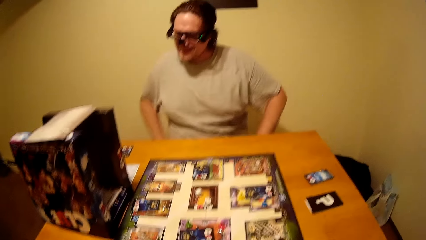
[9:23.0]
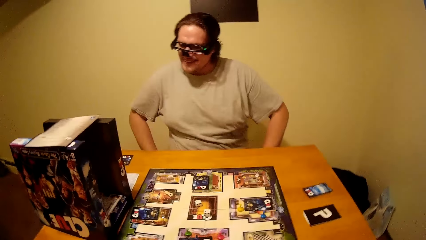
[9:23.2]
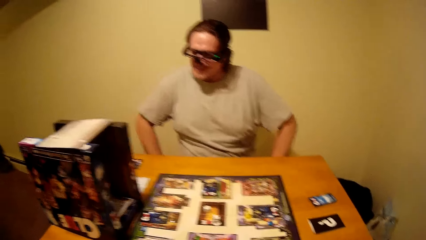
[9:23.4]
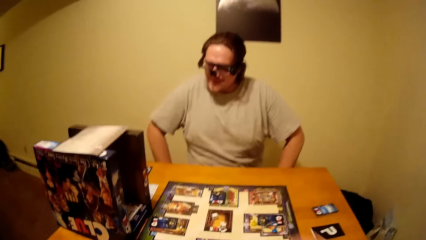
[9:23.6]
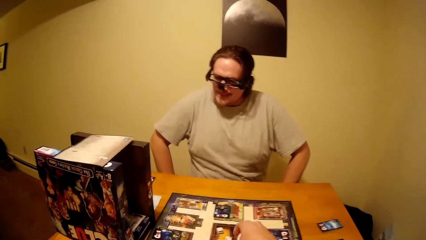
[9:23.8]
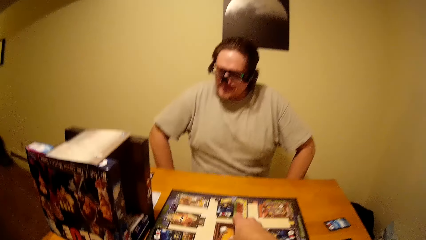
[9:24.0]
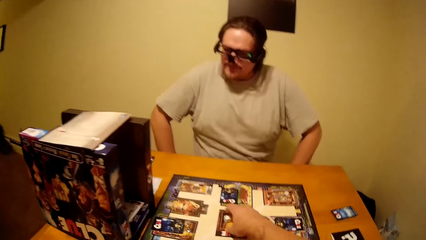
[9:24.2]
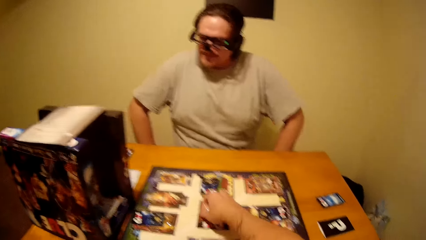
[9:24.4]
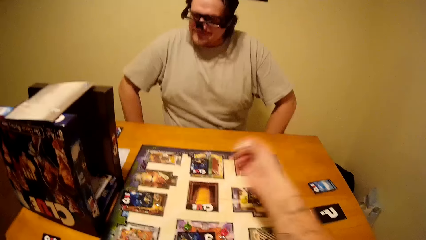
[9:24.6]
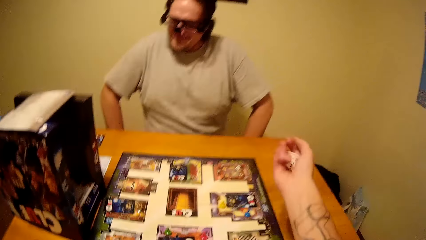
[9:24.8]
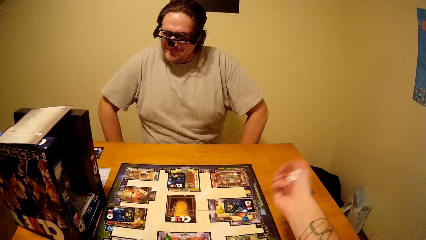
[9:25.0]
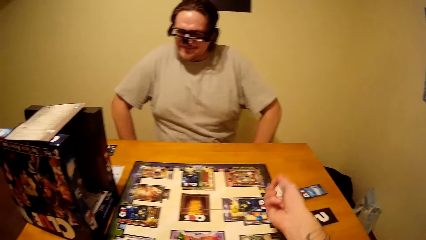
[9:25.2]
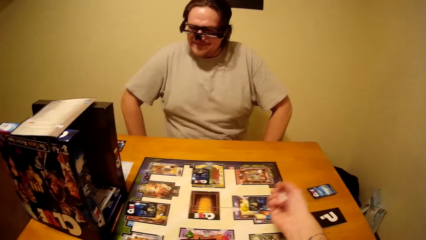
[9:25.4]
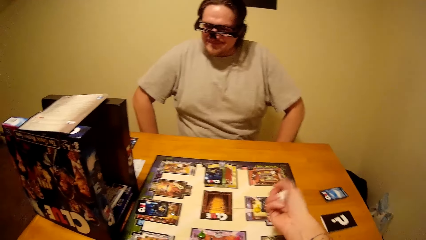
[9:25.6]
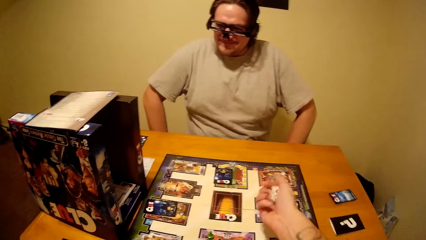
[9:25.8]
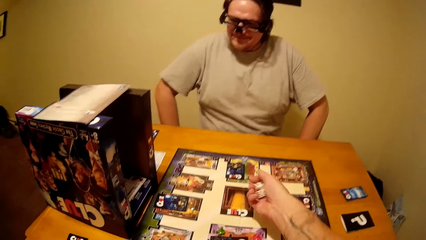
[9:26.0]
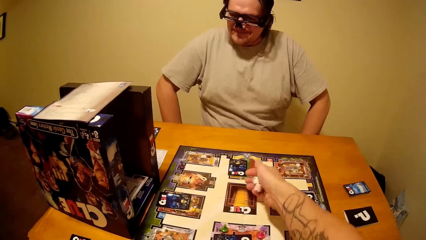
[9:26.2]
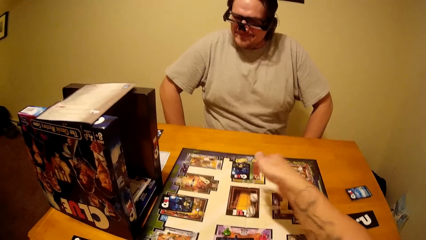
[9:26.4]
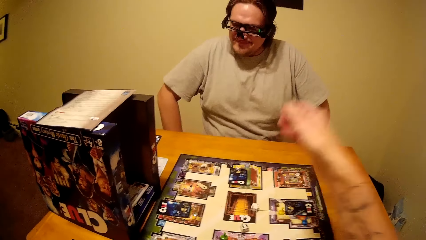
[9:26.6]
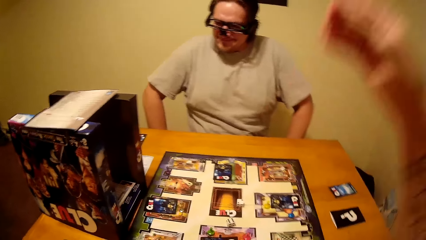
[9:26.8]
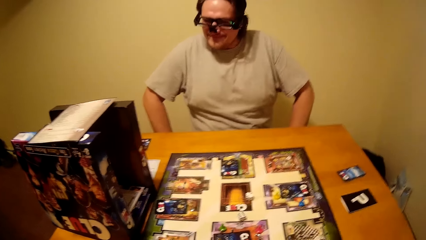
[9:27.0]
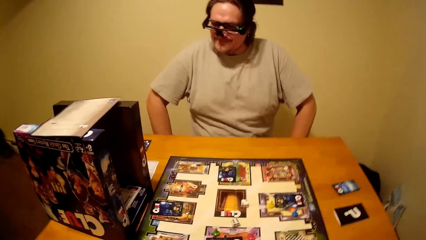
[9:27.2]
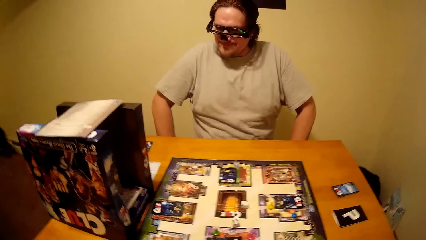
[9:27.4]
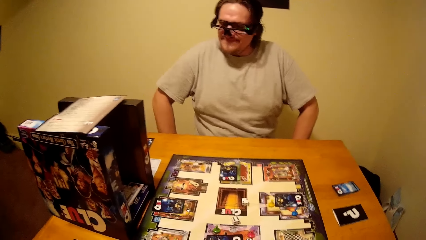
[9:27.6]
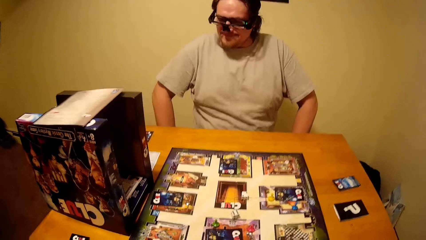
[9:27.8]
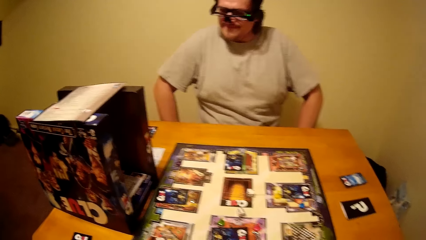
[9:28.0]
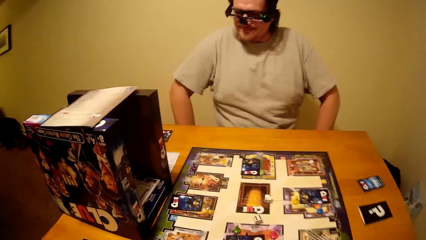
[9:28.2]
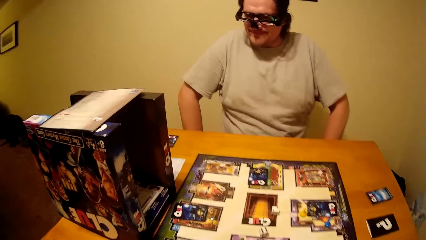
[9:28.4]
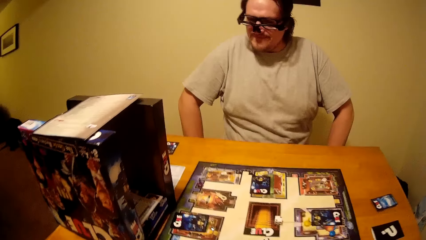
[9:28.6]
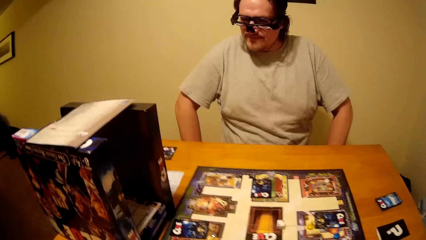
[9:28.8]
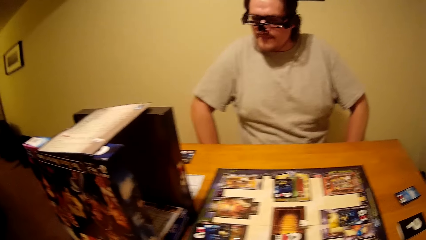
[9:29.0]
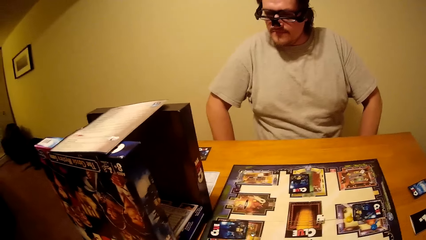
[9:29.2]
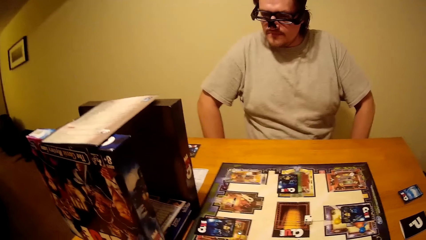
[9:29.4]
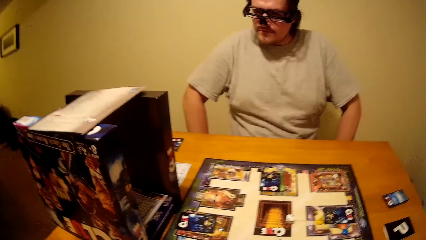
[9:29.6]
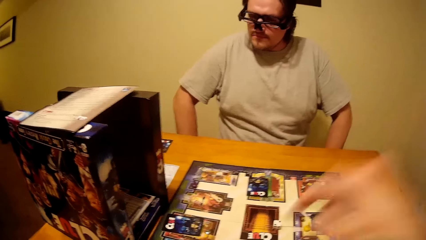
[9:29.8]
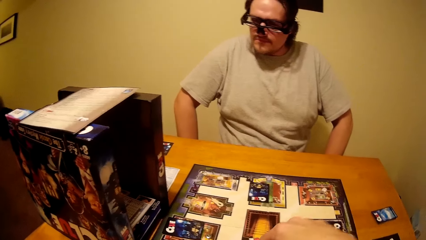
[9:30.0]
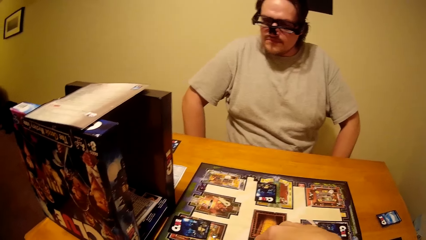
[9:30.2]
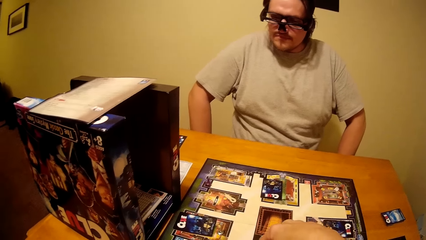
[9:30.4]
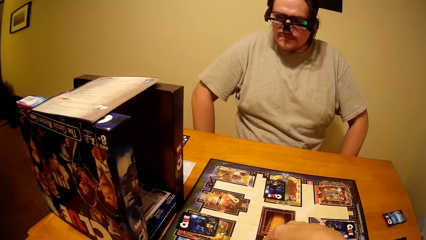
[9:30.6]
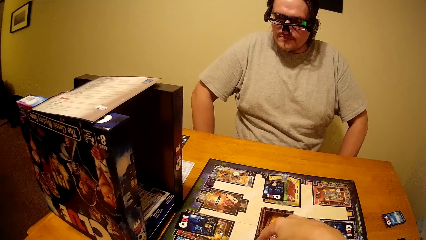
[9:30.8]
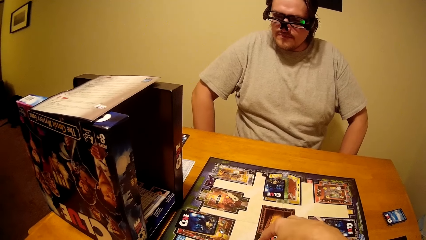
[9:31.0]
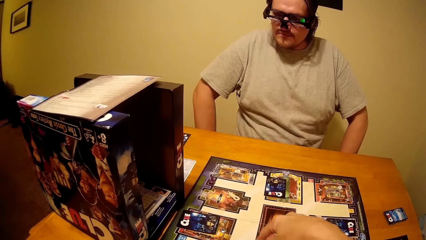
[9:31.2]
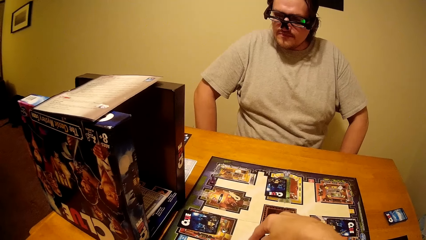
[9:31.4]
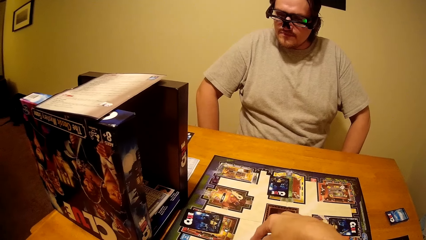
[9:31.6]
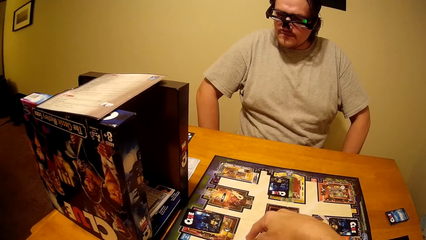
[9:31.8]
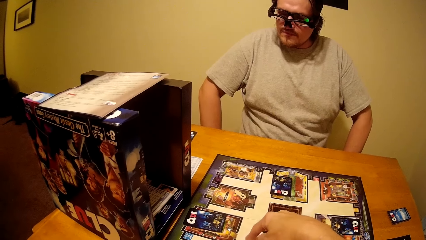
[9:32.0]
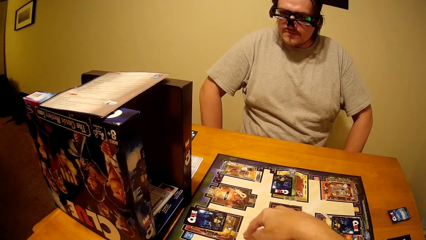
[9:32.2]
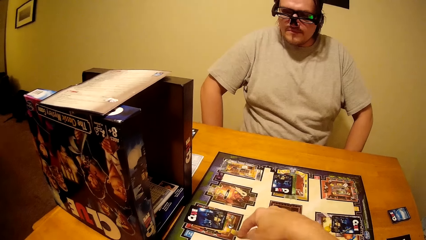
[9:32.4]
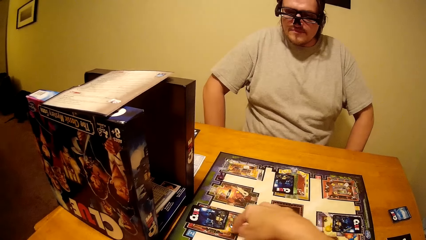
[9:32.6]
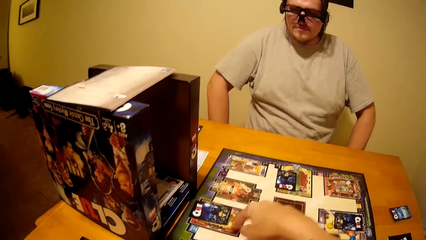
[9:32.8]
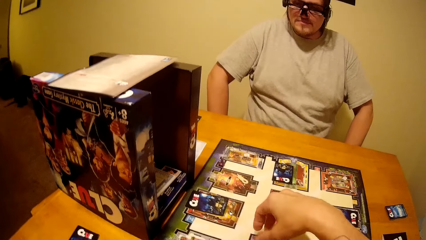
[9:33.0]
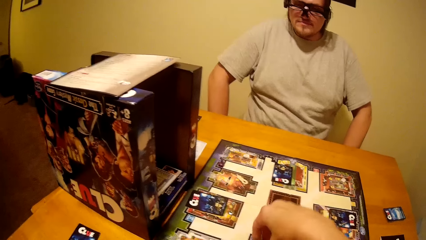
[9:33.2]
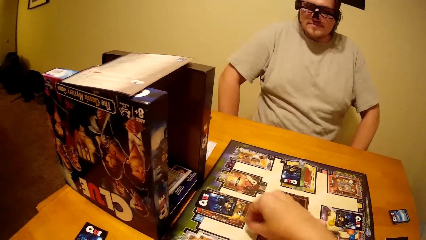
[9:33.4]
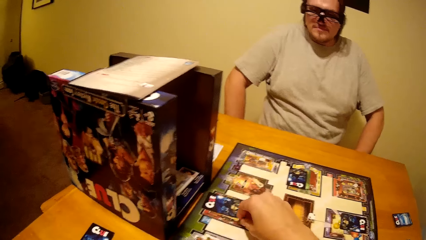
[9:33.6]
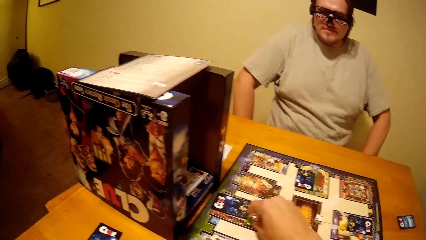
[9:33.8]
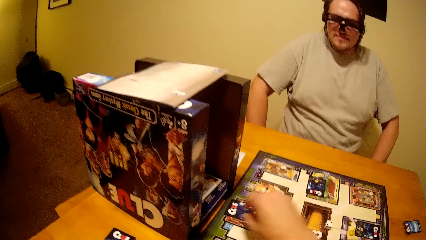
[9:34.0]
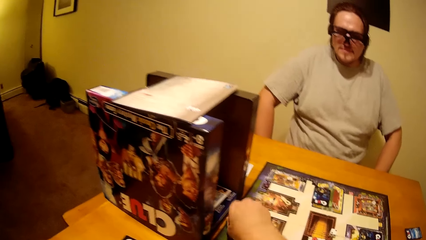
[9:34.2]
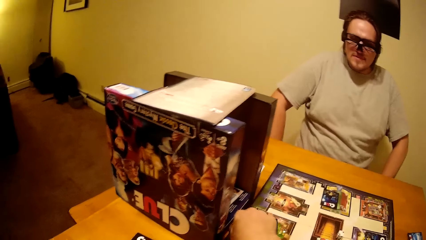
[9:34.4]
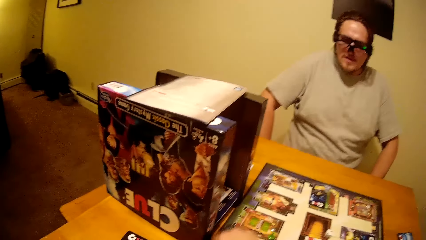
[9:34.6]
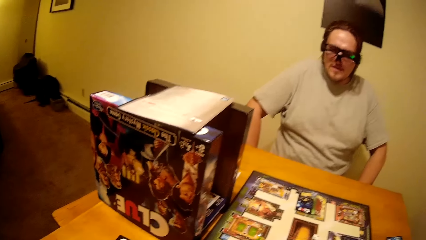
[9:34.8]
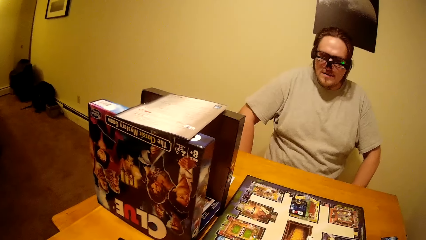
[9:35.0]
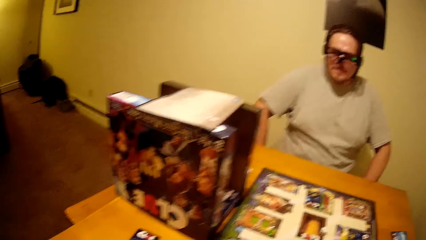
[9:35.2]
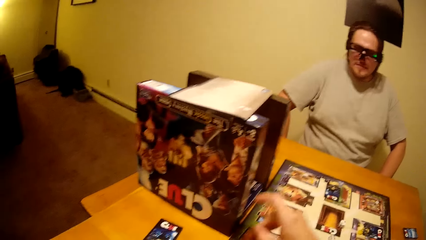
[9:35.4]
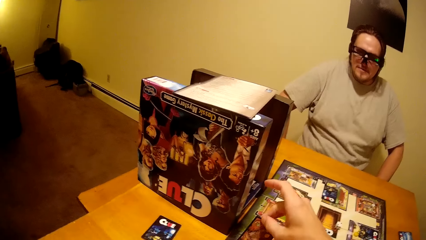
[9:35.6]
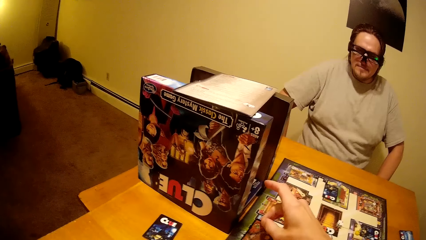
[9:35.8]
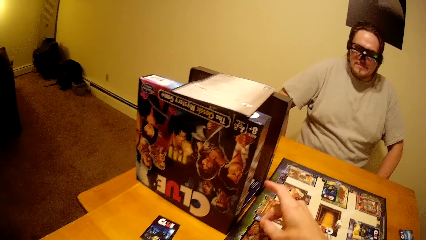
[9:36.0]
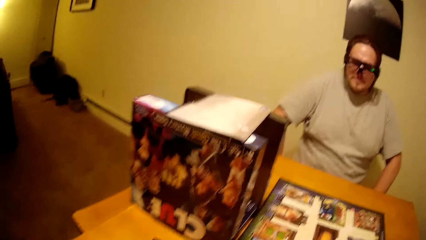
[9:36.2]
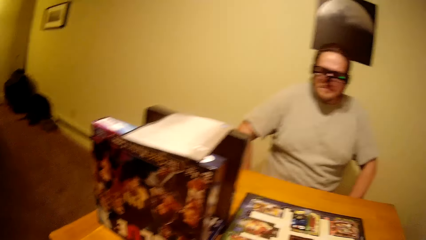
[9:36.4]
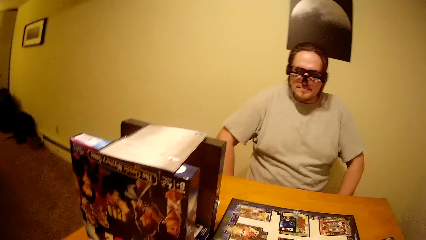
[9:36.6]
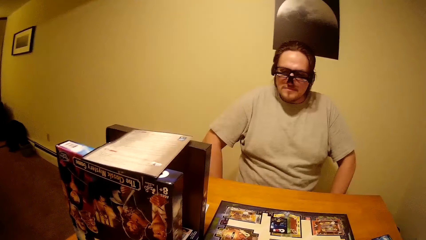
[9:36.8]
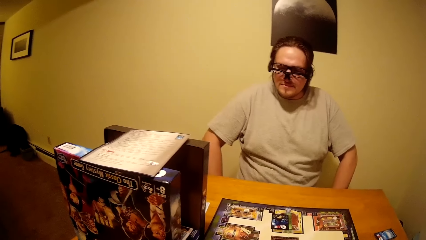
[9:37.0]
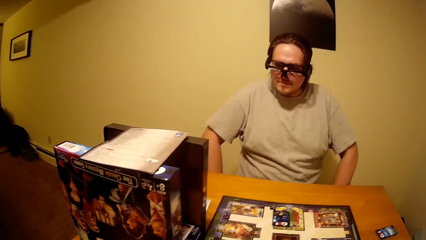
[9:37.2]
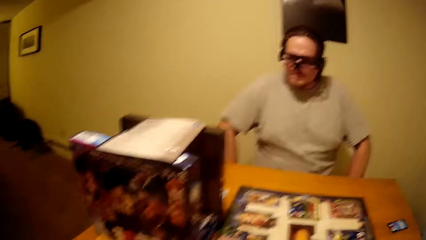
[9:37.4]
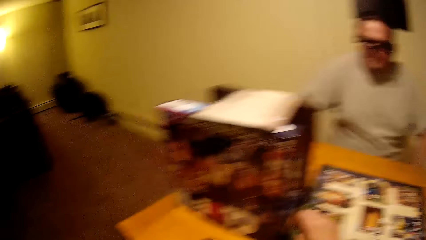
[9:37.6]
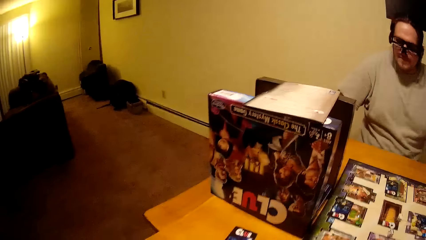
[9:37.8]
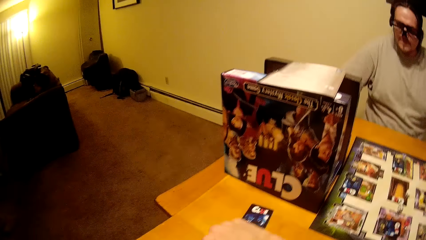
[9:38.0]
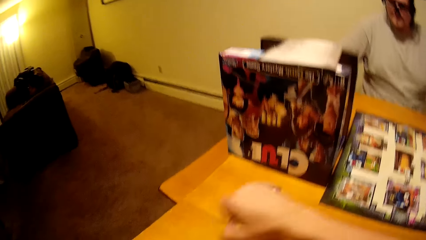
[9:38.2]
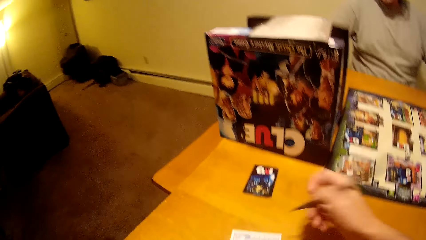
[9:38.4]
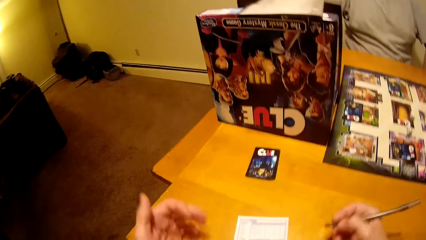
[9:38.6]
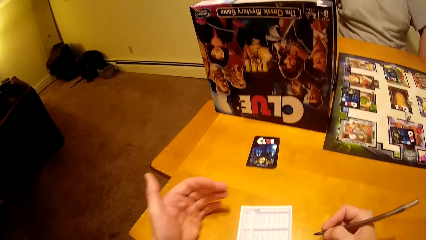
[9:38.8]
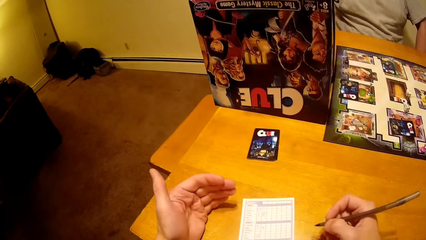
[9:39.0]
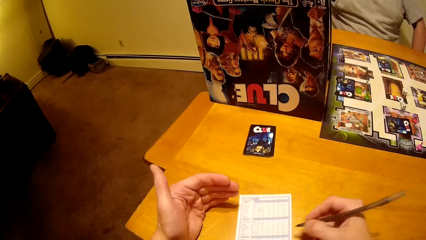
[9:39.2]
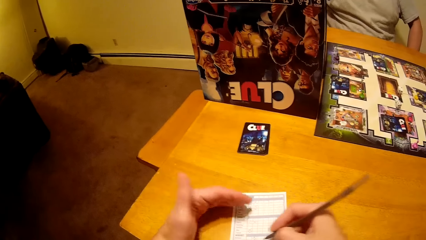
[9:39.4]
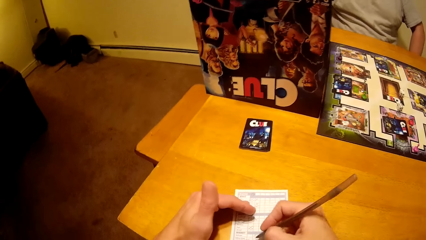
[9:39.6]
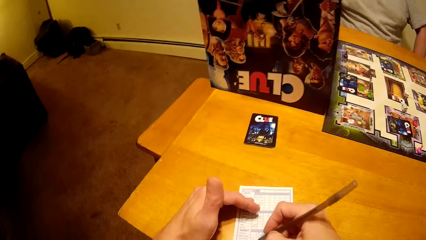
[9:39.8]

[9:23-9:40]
A man holds his legs with both hands. The camera wearer picks the dice from the table. They shake the dice in the right hand. They drop the dice on the table. The man nods his head. The camera wearer plays the board game. They count on the Clue board with a pawn. They drop the pawn on the table. They pick a card from the table. They pick a pencil or pen from the table.
